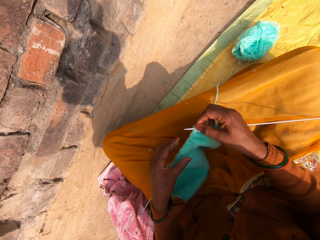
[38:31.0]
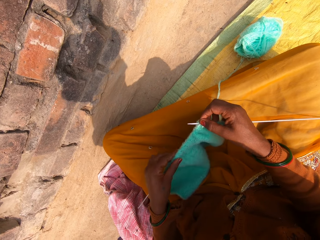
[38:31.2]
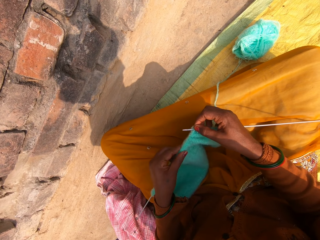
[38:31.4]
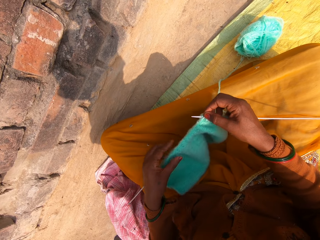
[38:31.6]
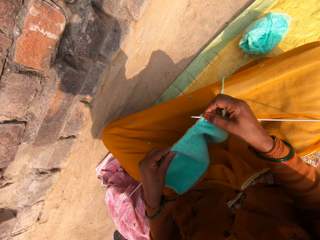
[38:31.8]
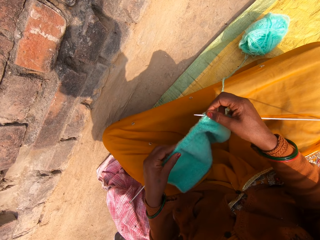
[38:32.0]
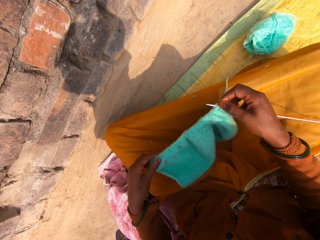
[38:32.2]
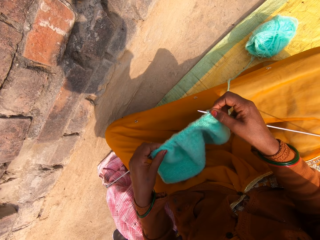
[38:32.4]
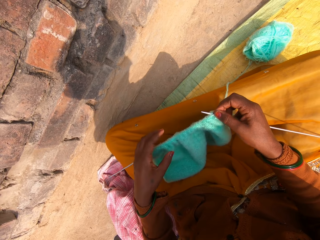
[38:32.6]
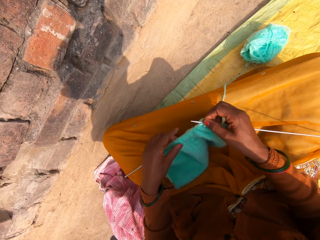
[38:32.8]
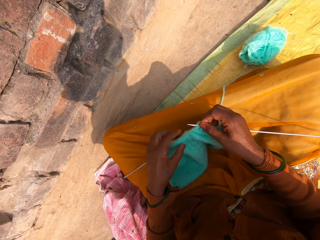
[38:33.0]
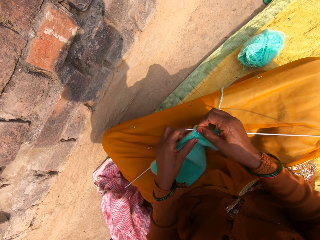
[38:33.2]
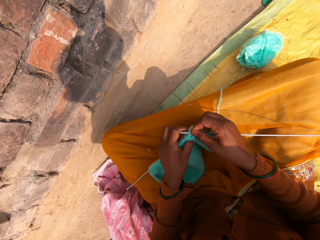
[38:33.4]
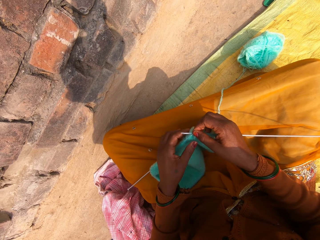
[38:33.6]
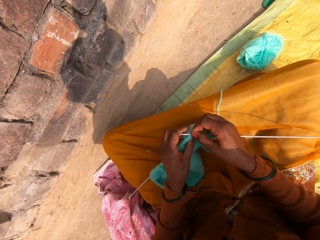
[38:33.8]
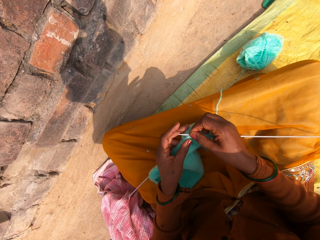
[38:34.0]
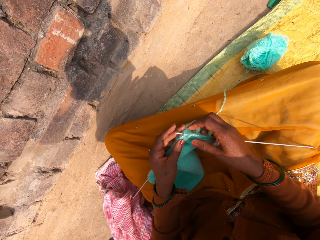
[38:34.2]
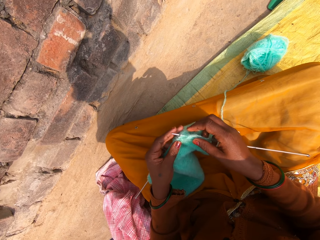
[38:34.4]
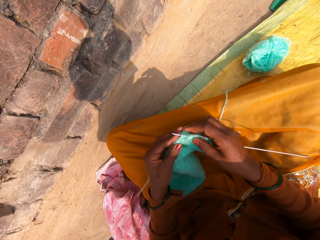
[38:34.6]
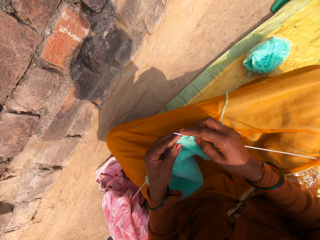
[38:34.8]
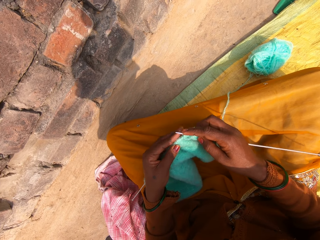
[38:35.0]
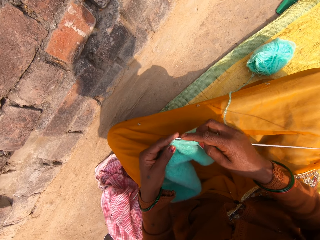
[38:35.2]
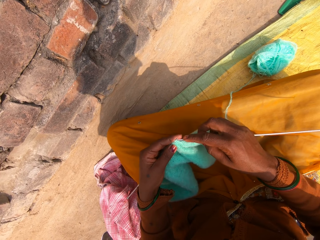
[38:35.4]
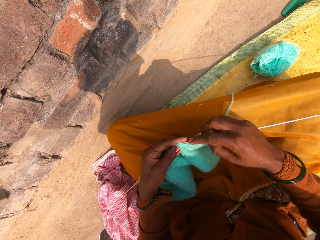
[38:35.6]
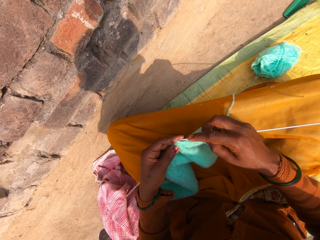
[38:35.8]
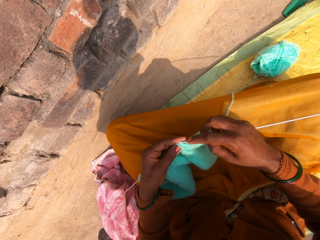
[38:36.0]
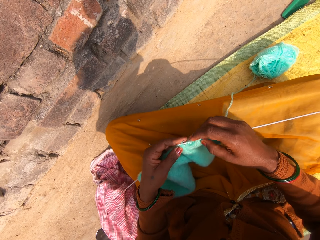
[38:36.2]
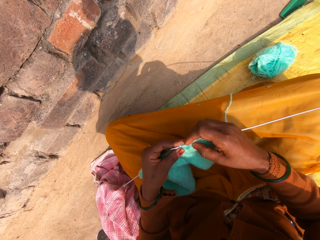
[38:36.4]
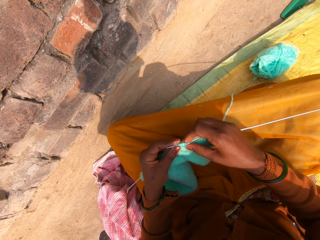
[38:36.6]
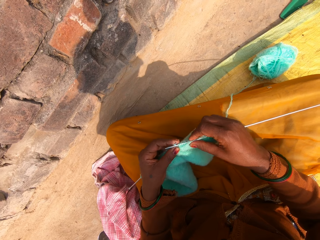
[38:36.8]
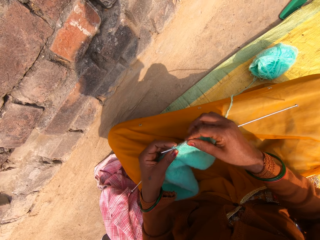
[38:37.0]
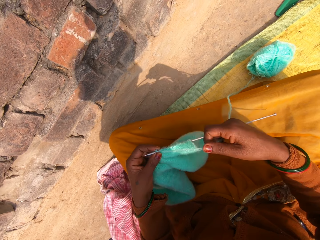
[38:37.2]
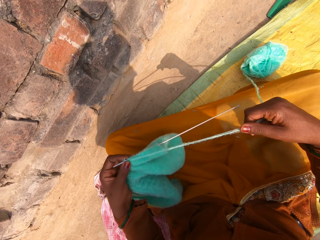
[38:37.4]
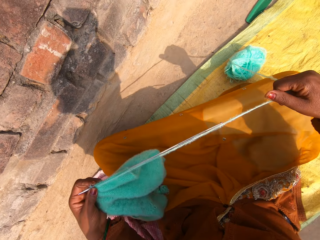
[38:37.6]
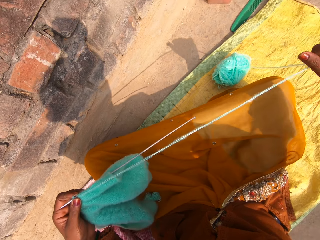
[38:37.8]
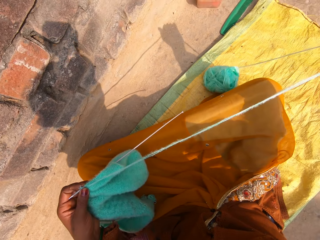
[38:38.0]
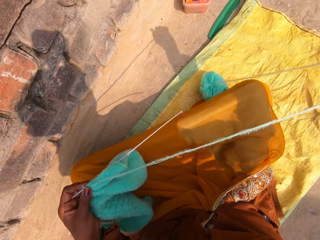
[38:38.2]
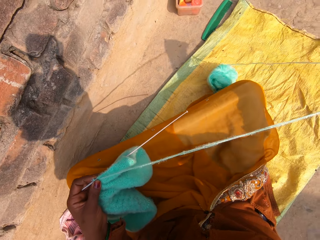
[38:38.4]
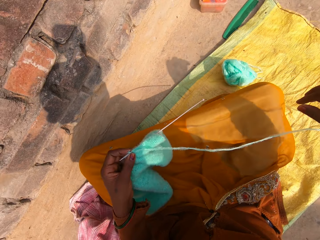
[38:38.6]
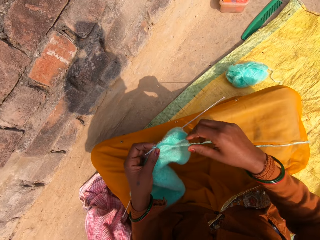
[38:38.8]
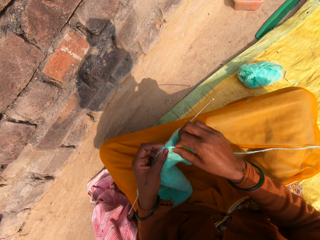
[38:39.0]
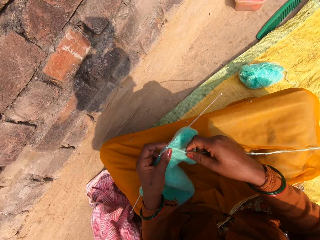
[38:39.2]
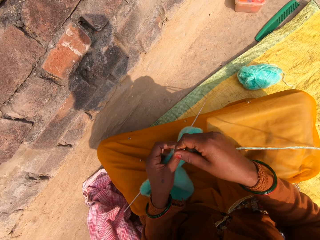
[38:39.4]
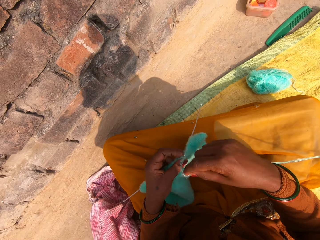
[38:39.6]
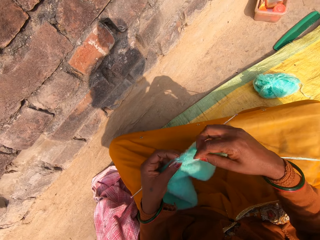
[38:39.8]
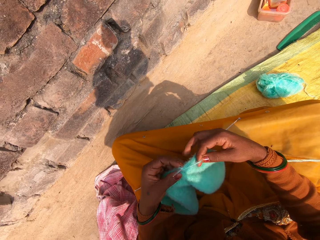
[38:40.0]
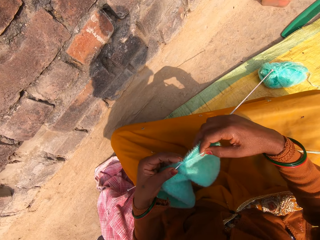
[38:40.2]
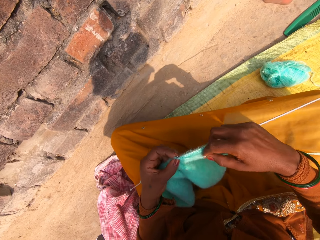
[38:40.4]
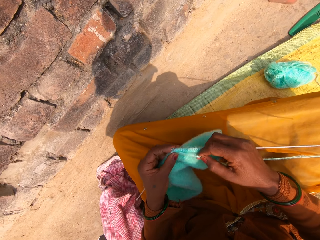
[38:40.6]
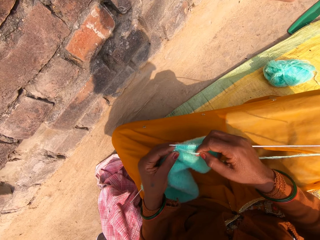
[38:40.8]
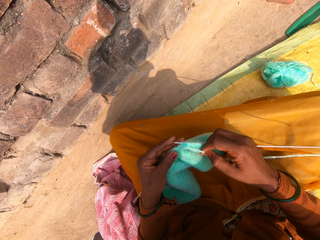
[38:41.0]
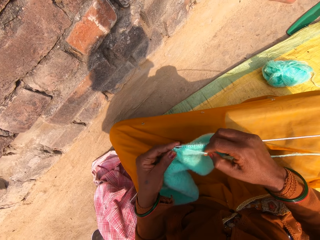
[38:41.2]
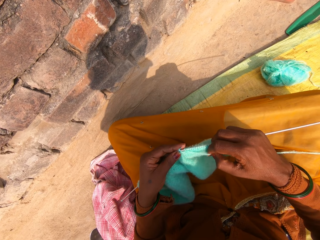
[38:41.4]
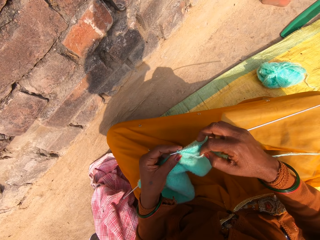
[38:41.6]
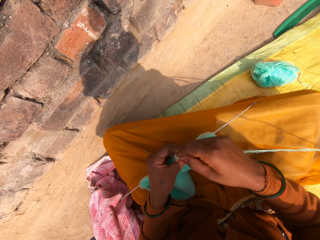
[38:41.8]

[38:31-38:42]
The camera wearer adjusts the knitted wool on the knitting pin with her left hand. She hooks a knitting thread with a single point knitting needle. She puts the knitting pin through the knitted wool with her right hand. She stretches the wool with her right hand. She adjusts the knitting thread. She rolls the knitting thread on the single point knitting needle. She continues knitting with the wool and the knitting pins.

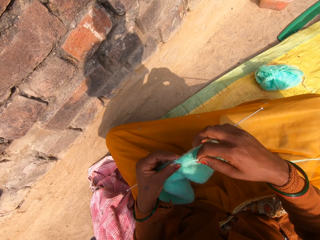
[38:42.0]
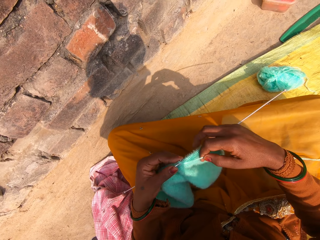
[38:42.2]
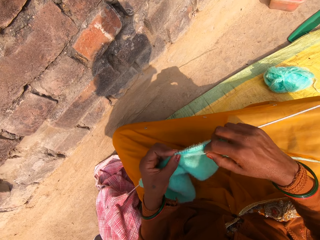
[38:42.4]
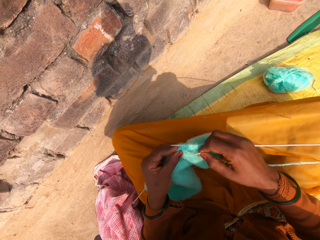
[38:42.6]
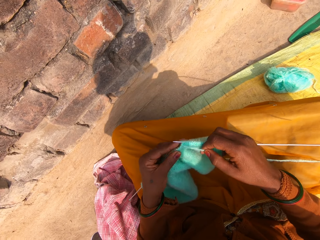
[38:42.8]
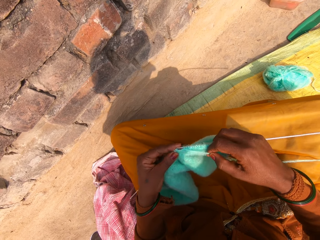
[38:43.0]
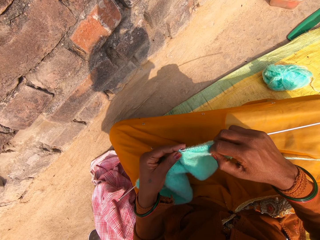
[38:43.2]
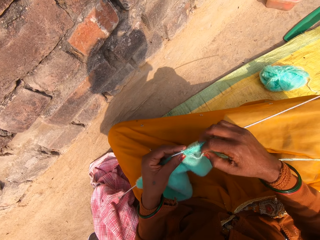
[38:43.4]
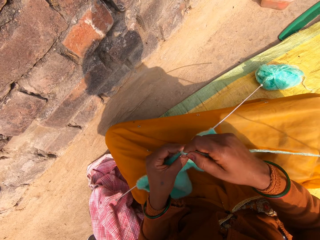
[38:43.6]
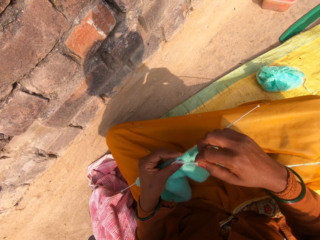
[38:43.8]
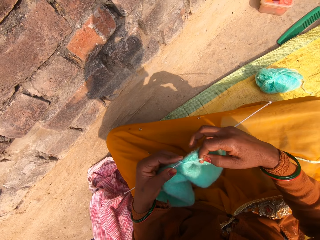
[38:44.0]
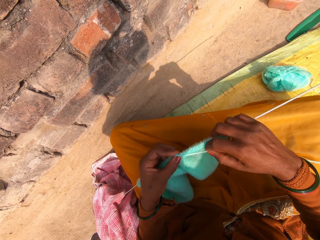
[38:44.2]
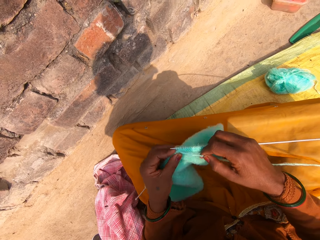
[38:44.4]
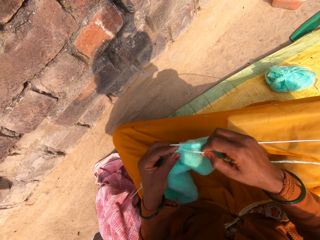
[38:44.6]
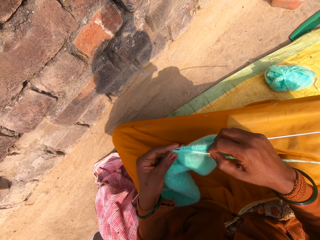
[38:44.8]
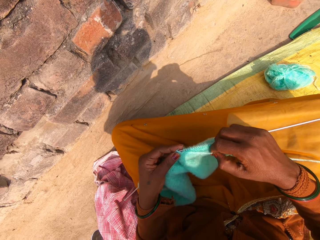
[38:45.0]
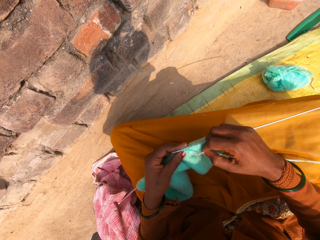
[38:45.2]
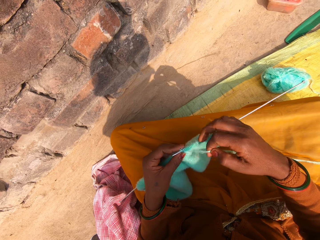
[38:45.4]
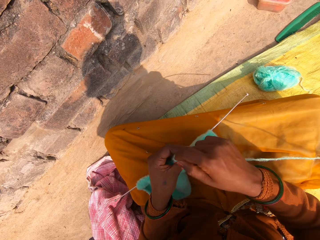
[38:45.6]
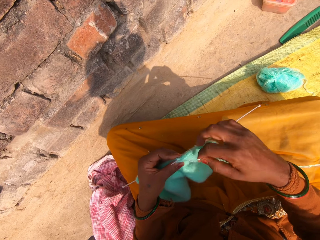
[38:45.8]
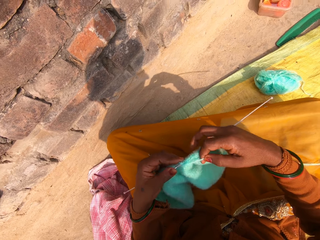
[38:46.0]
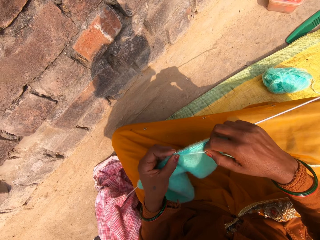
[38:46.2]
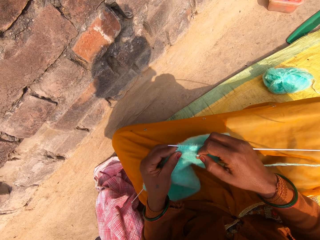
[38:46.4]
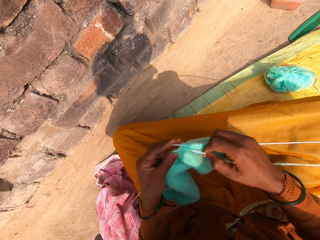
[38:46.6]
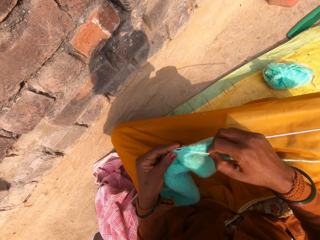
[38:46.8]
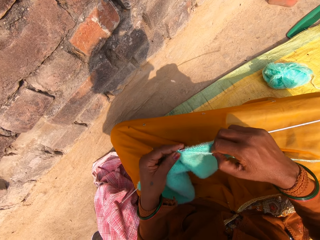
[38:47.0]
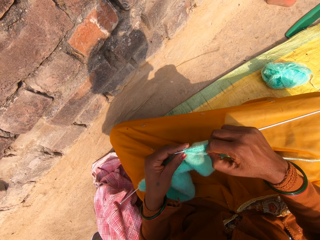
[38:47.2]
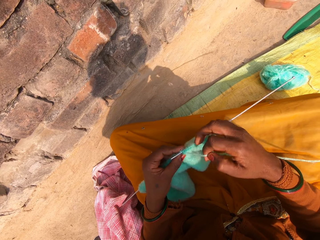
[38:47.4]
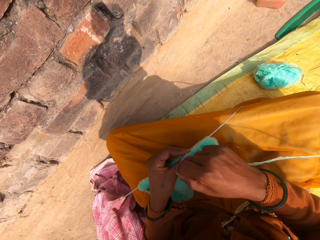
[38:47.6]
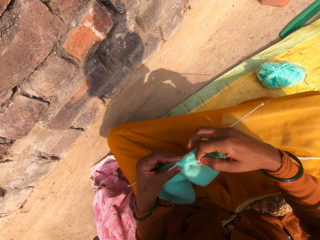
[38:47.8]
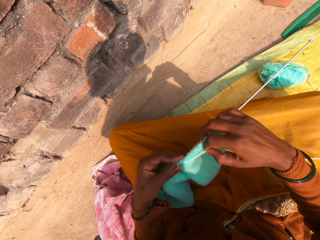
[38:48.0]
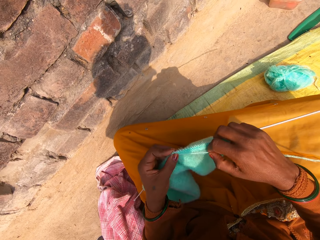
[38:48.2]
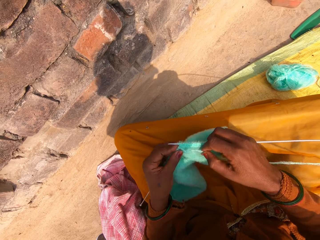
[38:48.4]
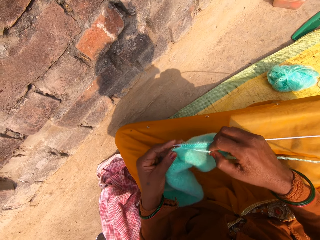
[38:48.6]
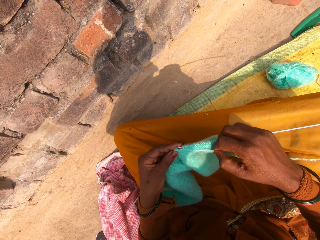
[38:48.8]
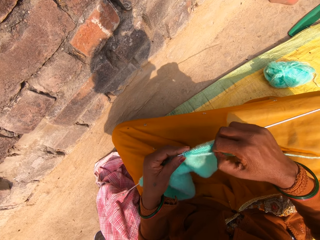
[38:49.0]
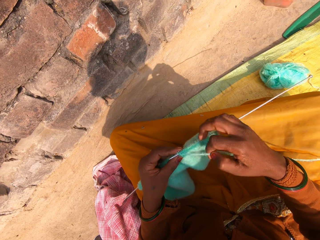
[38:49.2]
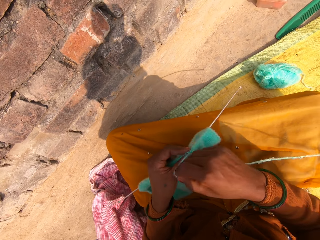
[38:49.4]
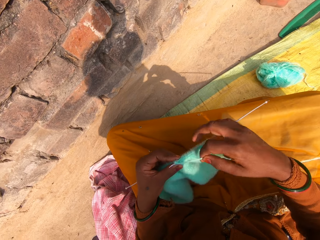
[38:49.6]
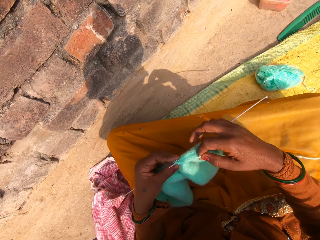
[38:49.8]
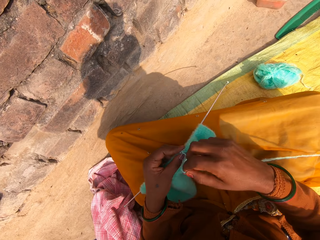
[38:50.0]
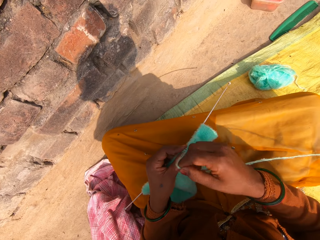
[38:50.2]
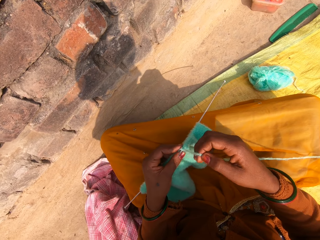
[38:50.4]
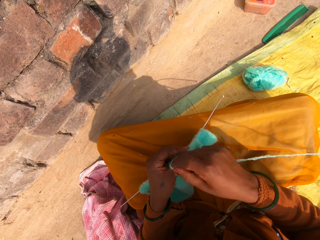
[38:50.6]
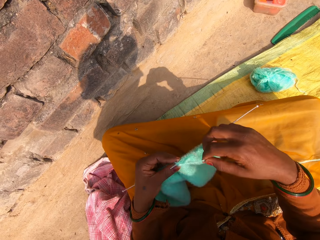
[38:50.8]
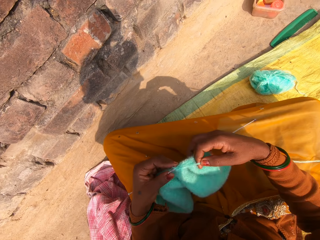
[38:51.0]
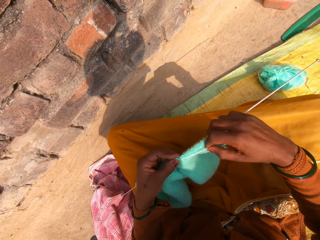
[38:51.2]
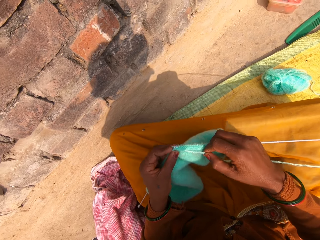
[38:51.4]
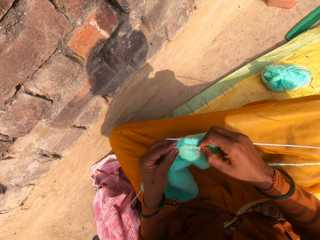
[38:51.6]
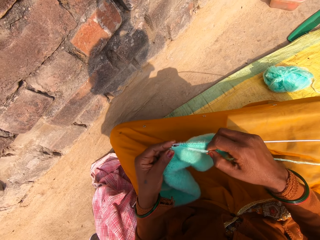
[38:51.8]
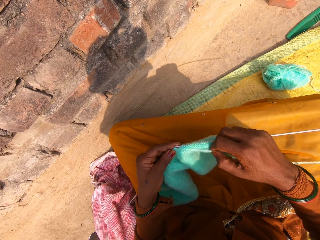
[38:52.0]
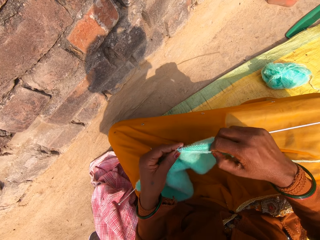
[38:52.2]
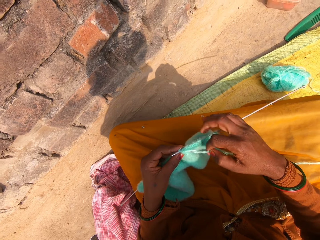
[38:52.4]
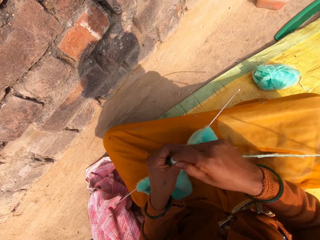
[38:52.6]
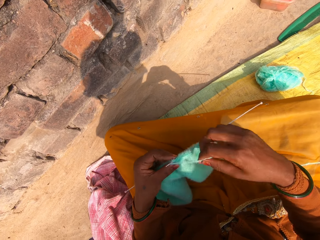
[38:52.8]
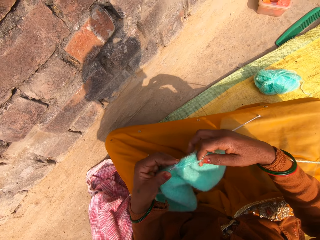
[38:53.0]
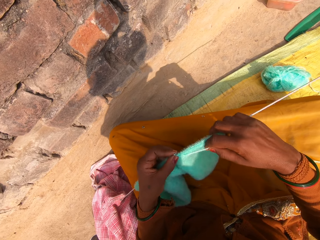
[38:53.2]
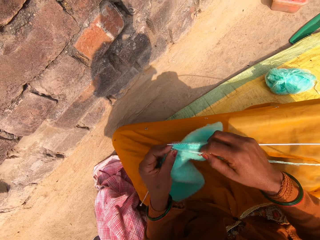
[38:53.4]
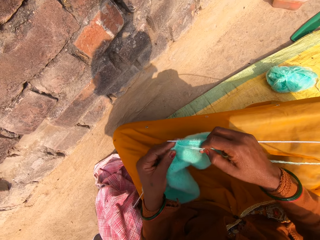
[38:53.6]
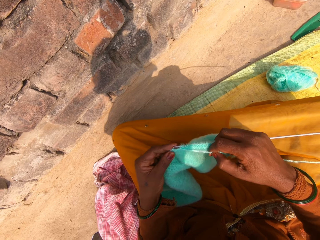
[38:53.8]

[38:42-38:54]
The camera wearer hooks a knitting thread with a single point knitting needle. They roll the knitting thread on the single point knitting needle. They knit a fabric. They hook the knitting thread with the single point knitting needle. They roll the knitting thread on the single point knitting needle. They knit the fabric. They hook the knitting thread with the single point knitting needle. They roll the knitting thread on the single point knitting needle. They knit the fabric. They hook the knitting thread with the single point knitting needle. They roll the knitting thread on the single point knitting needle. They knit the fabric. They hook the knitting thread with the single point knitting needle. They roll the knitting thread on the single point knitting needle. They roll it again. They knit the fabric. They hook the knitting thread with the single point knitting needle. They roll the knitting thread on the single point knitting needle. They knit the fabric.
